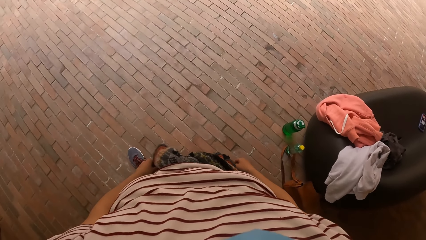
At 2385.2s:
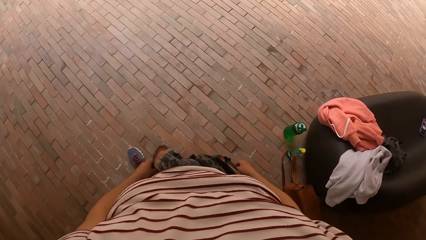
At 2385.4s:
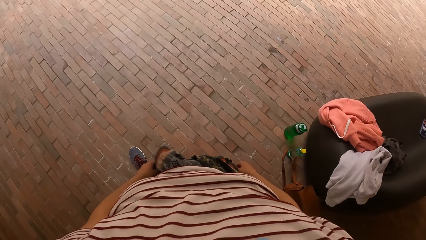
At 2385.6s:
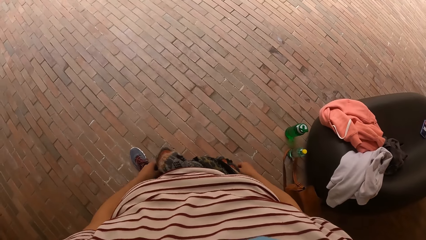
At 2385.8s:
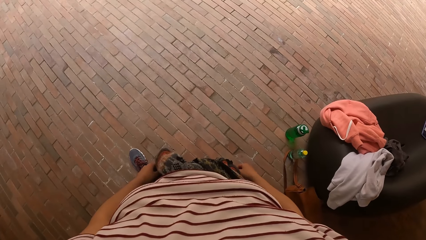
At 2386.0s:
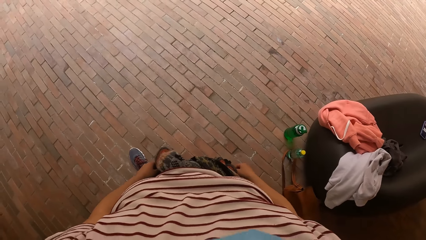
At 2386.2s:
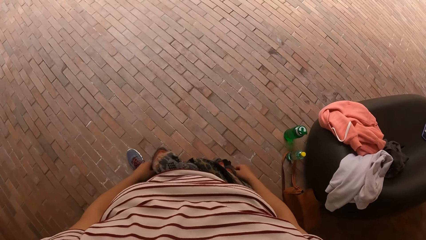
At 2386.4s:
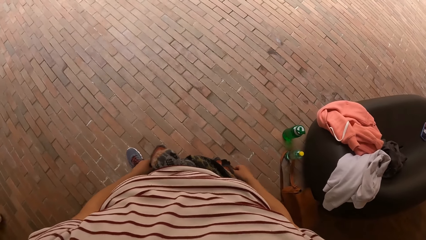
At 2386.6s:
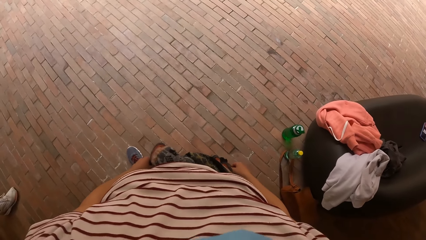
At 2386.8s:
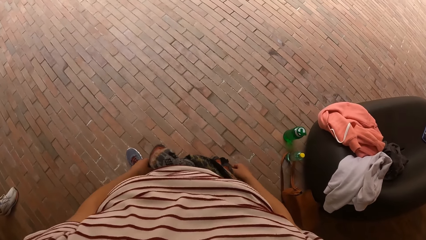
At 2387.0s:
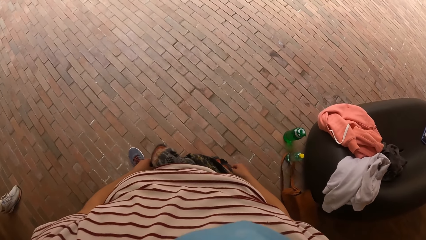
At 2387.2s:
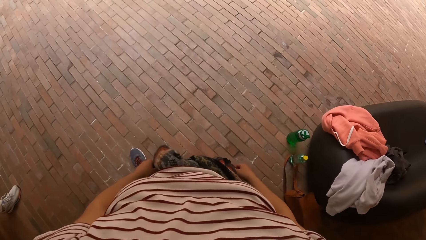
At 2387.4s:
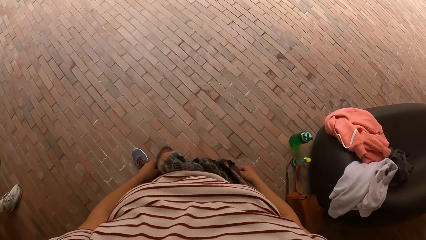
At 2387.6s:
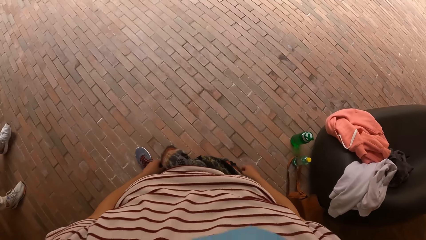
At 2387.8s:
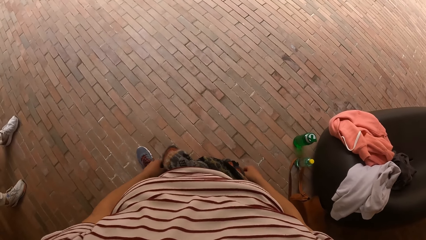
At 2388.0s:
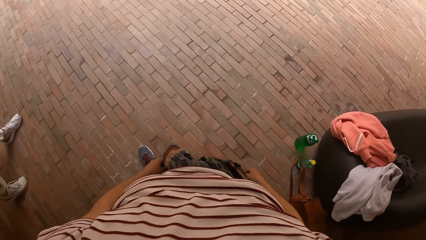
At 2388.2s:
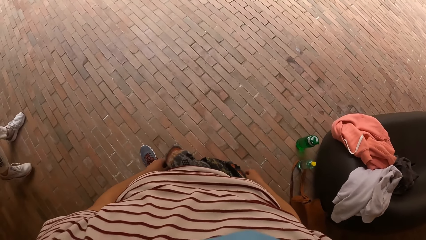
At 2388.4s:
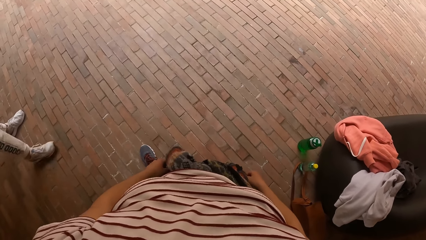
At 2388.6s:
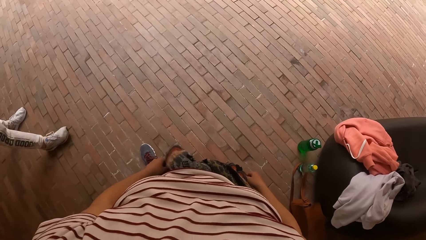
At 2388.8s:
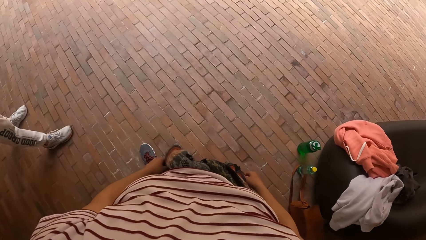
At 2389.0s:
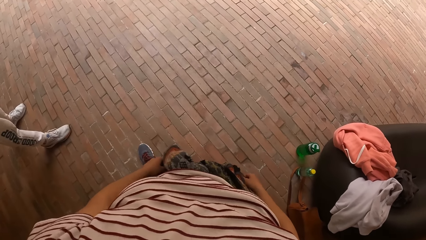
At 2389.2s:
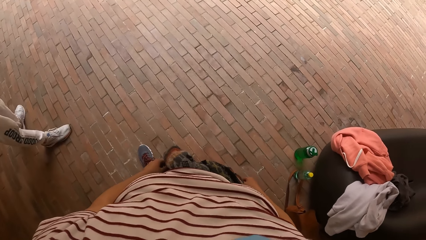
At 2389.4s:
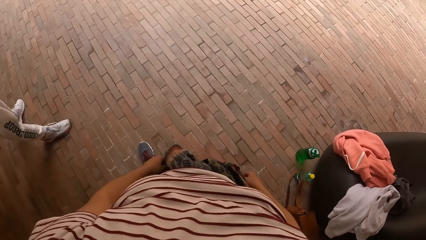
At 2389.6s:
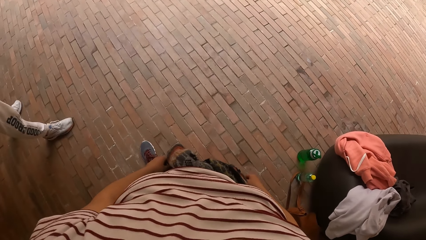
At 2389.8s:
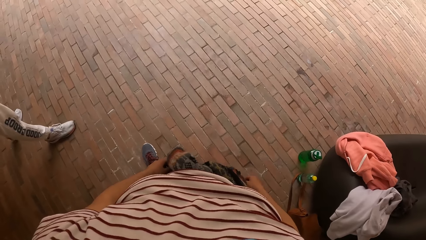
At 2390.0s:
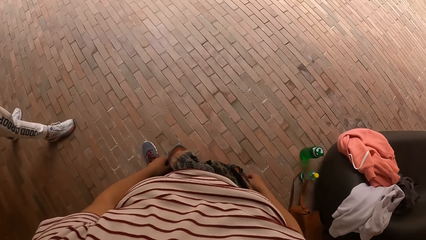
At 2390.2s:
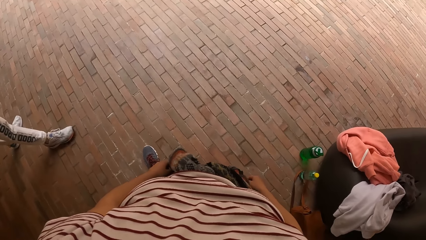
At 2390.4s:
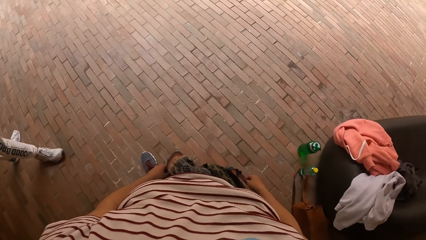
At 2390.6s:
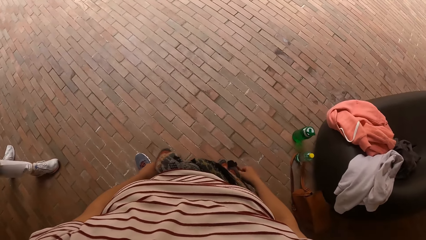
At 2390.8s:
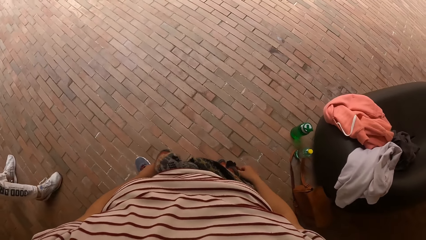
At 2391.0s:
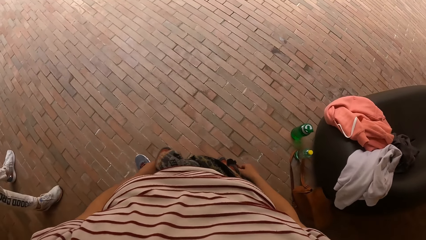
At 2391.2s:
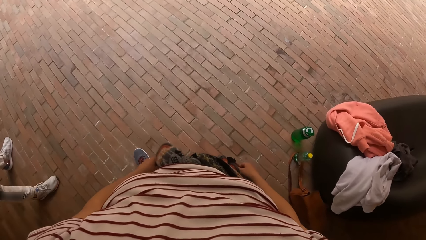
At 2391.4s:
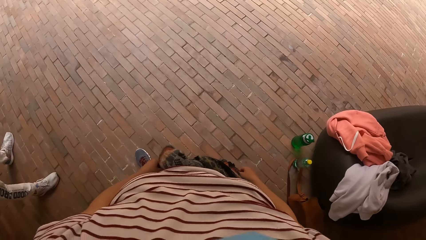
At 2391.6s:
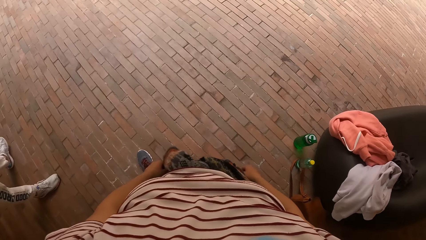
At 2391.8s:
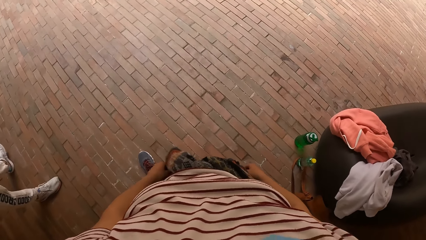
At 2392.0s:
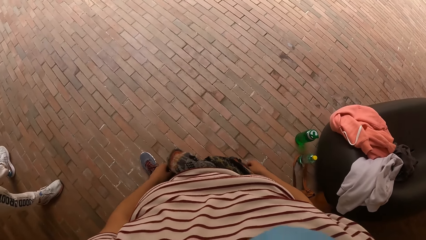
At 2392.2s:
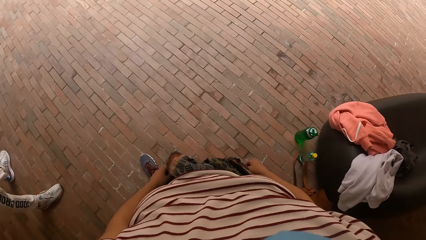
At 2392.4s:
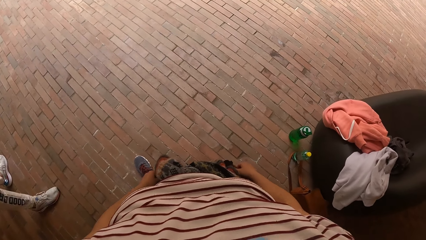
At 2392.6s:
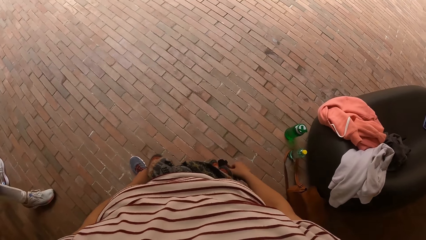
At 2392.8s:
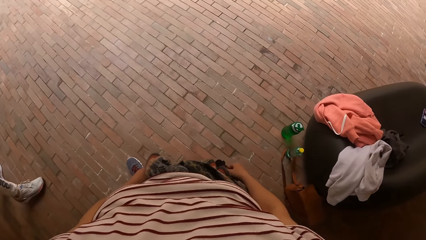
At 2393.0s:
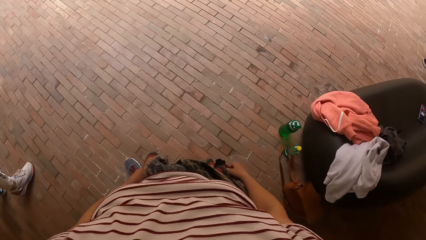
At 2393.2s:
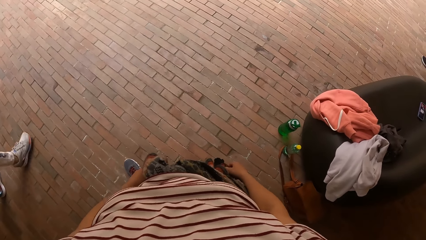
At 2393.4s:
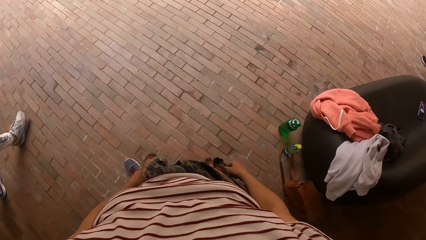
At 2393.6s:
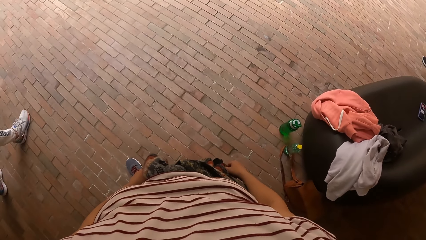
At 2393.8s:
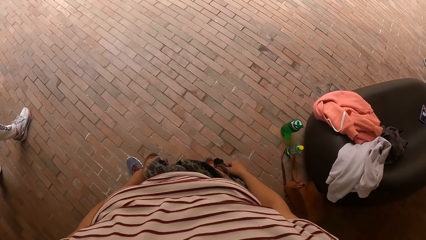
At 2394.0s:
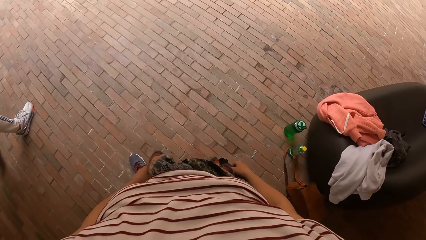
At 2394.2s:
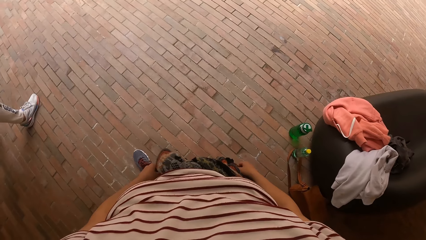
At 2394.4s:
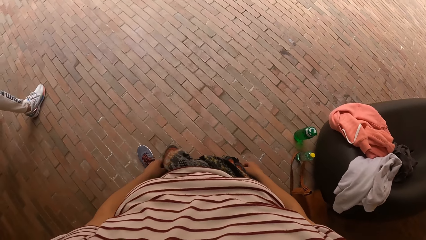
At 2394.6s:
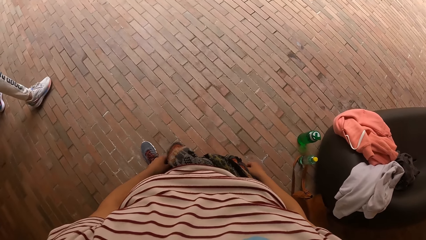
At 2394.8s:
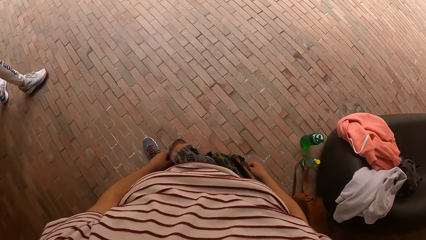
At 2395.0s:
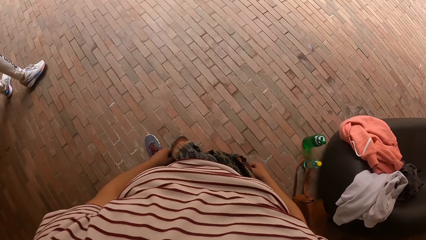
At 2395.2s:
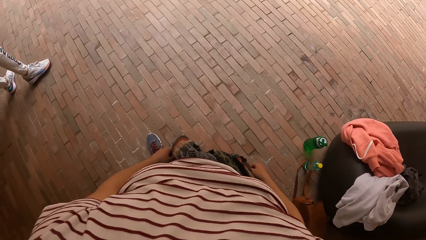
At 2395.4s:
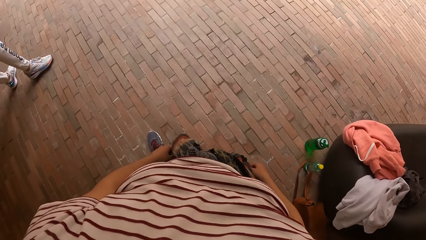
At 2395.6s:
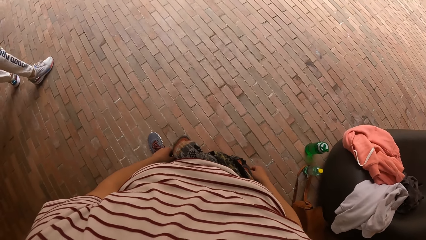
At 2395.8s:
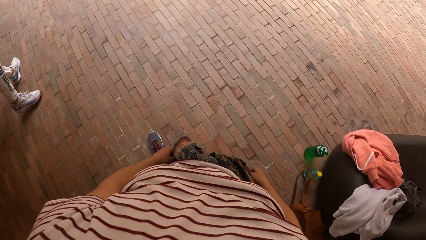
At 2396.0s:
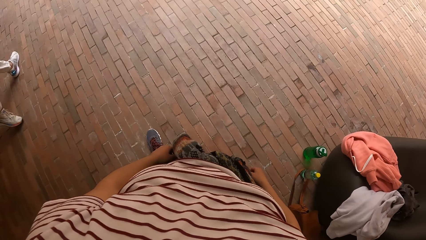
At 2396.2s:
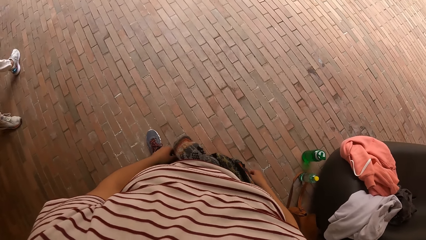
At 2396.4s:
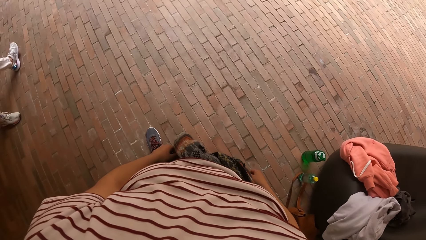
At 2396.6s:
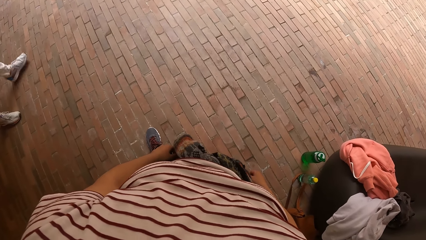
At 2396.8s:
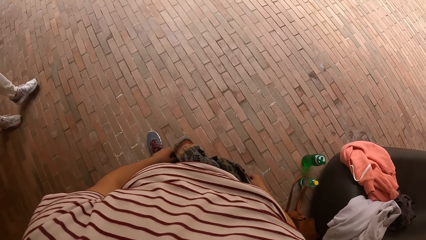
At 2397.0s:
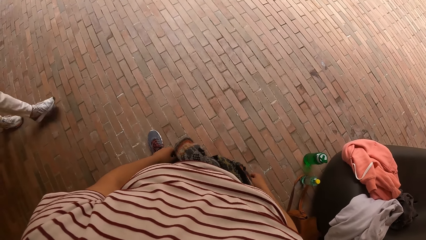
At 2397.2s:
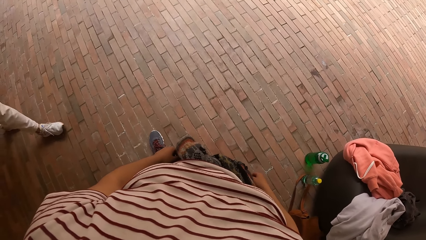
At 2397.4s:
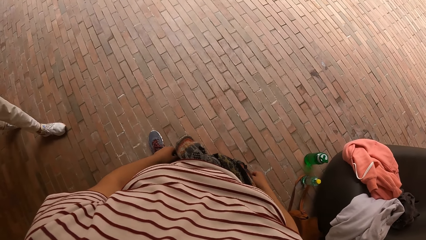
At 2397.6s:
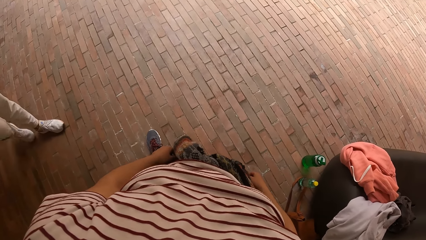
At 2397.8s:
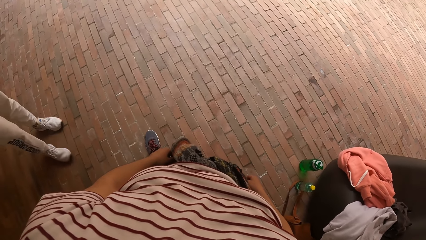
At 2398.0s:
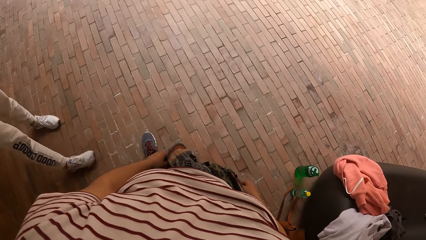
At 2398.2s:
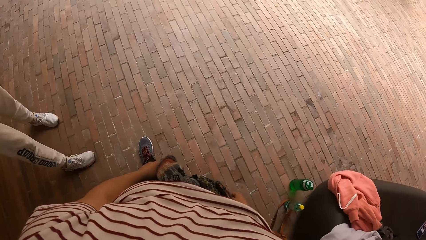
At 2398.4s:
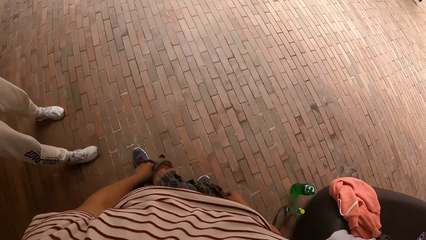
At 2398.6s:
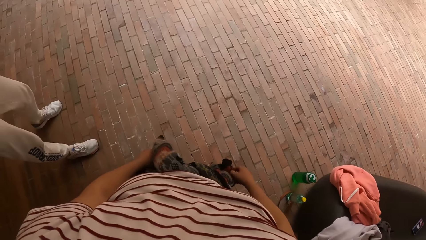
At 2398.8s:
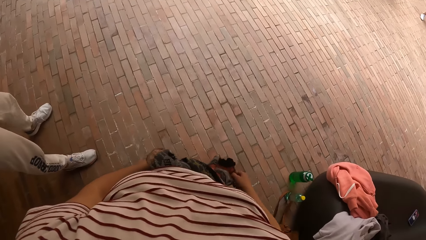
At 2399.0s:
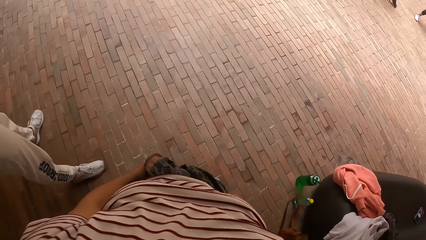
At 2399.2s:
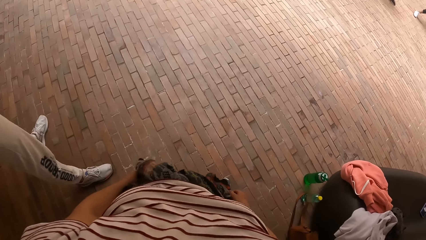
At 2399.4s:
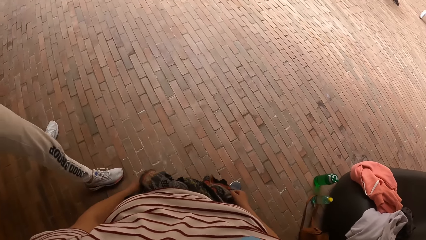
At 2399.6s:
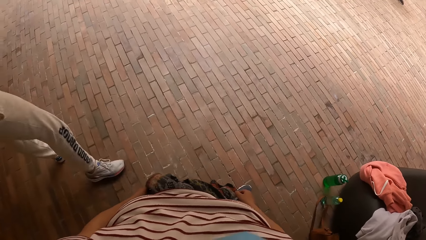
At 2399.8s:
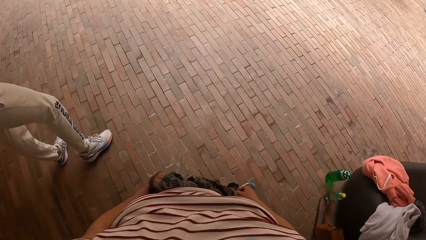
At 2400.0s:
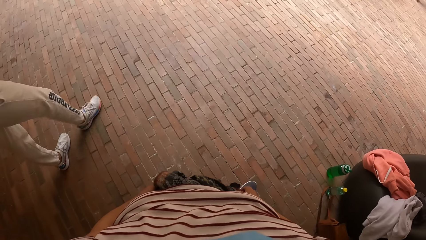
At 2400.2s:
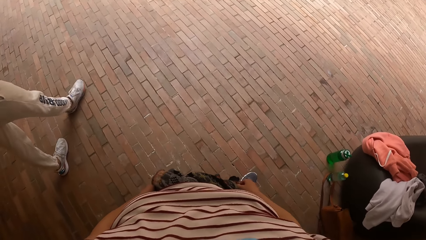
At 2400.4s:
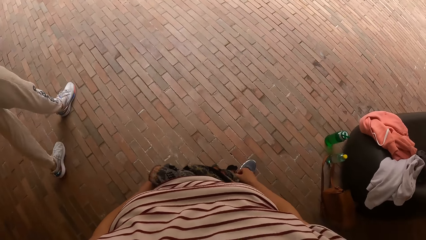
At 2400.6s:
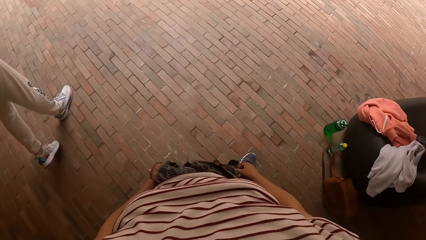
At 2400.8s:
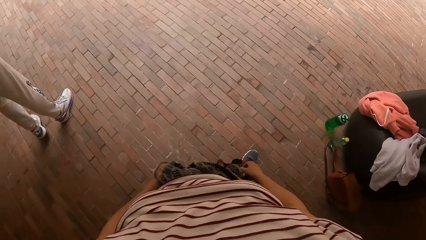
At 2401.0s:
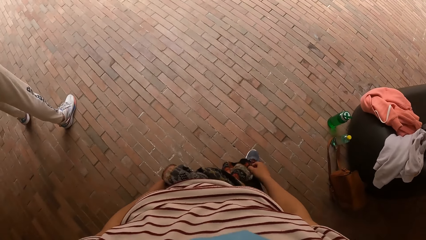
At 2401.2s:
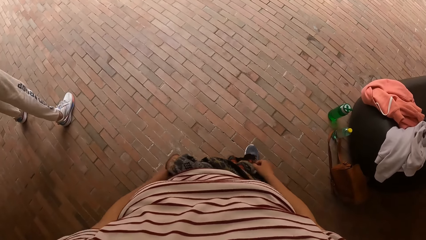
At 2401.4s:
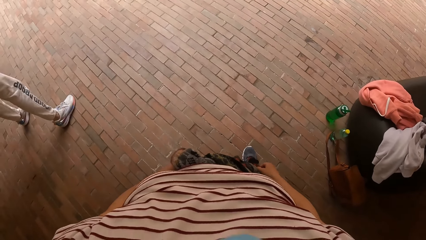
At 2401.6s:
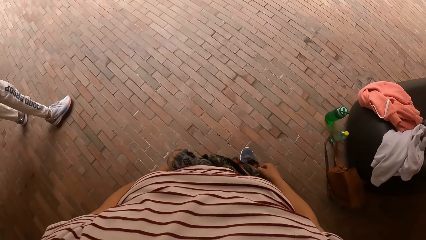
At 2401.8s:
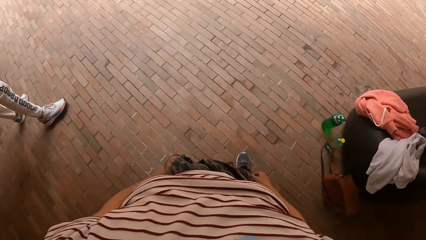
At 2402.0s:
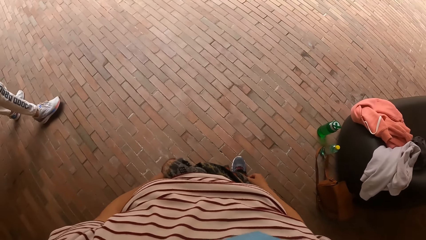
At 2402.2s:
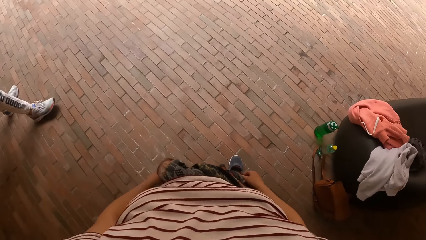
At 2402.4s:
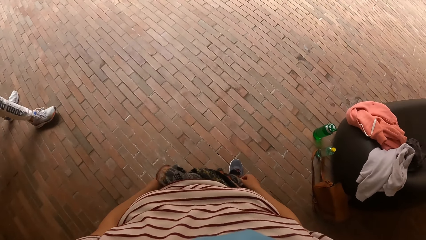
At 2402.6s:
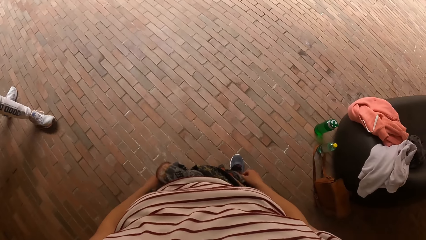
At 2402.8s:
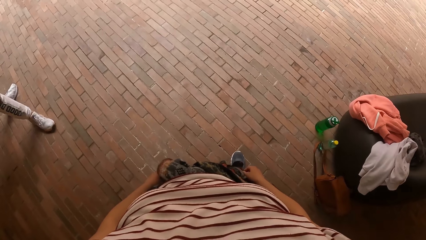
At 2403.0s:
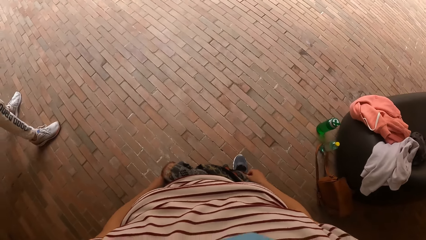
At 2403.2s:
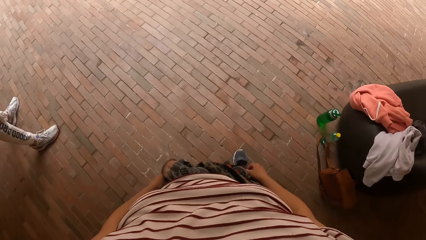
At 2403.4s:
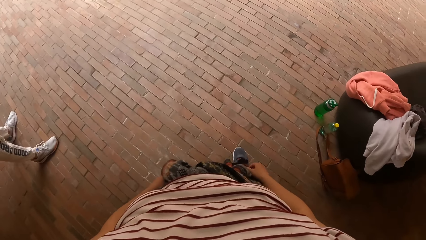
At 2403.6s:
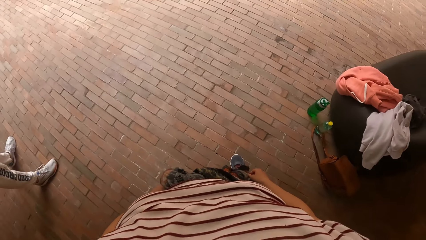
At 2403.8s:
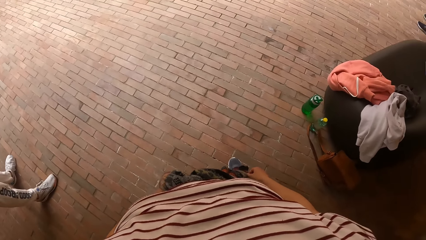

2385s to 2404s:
The camera wearer dances with friends. They look around.
